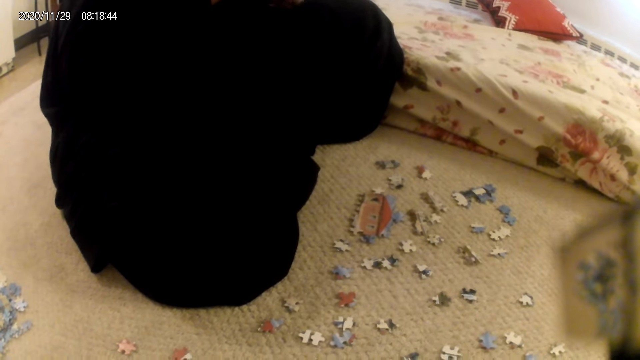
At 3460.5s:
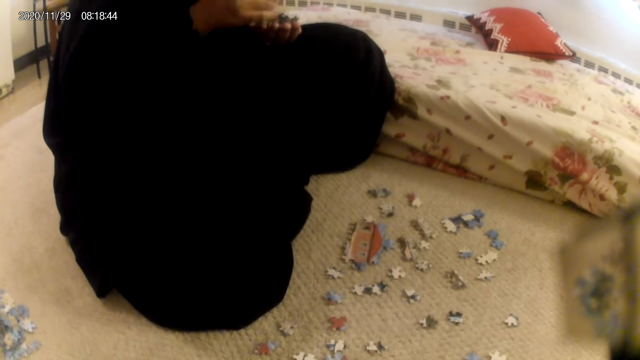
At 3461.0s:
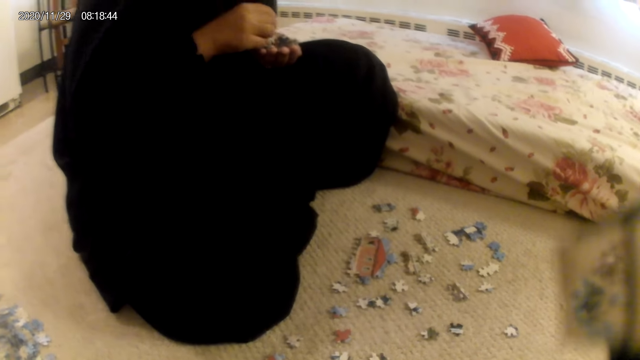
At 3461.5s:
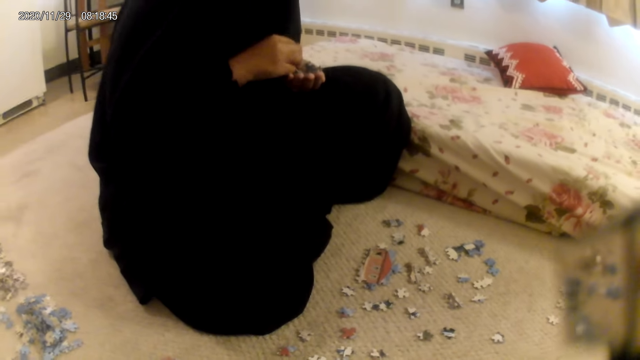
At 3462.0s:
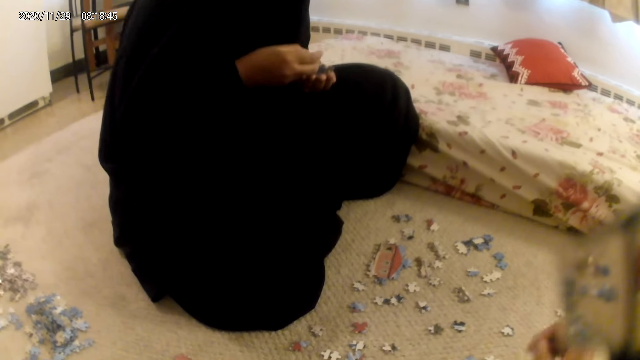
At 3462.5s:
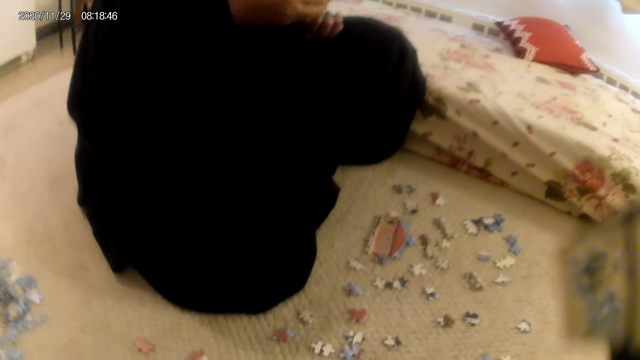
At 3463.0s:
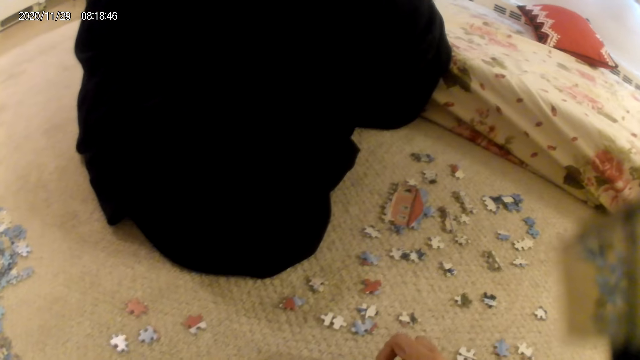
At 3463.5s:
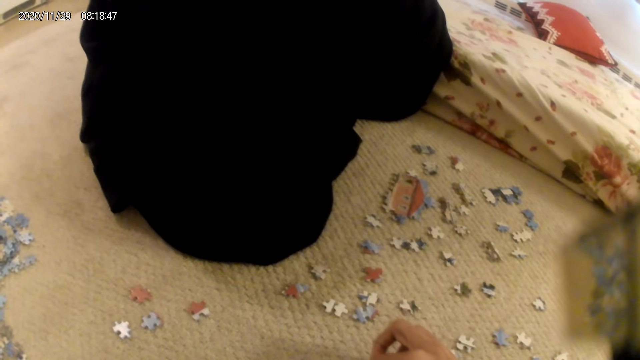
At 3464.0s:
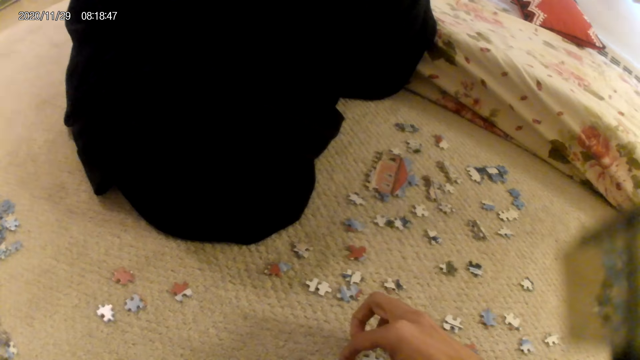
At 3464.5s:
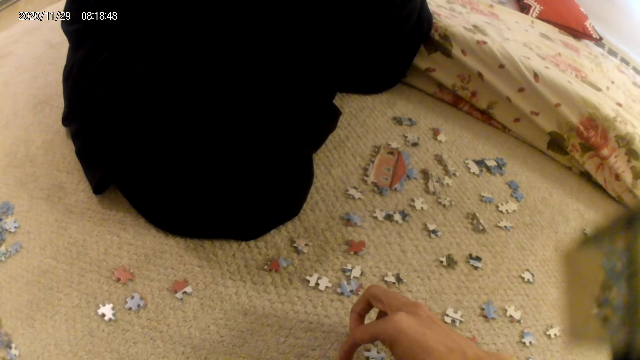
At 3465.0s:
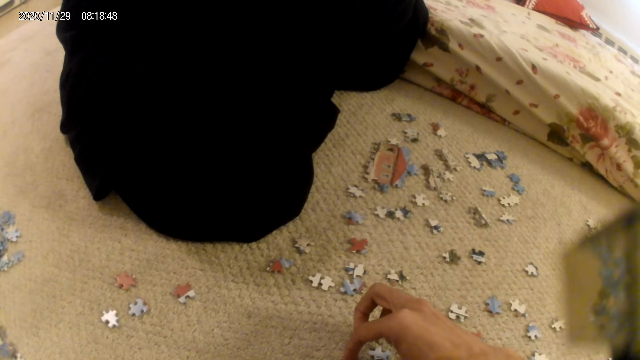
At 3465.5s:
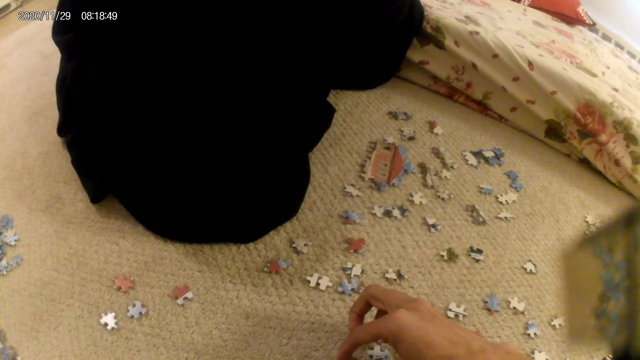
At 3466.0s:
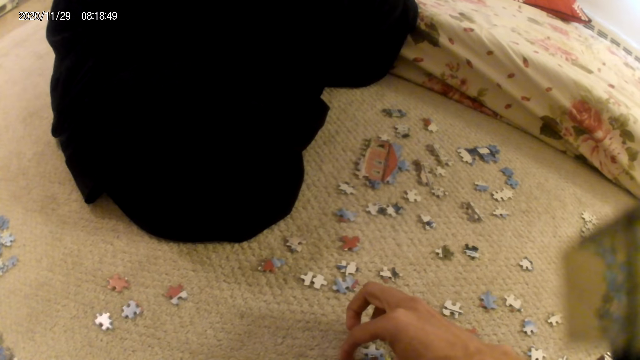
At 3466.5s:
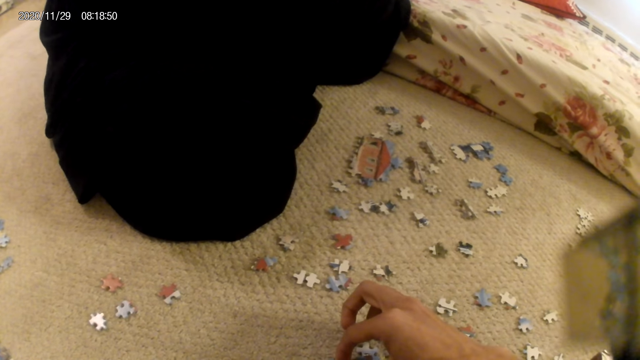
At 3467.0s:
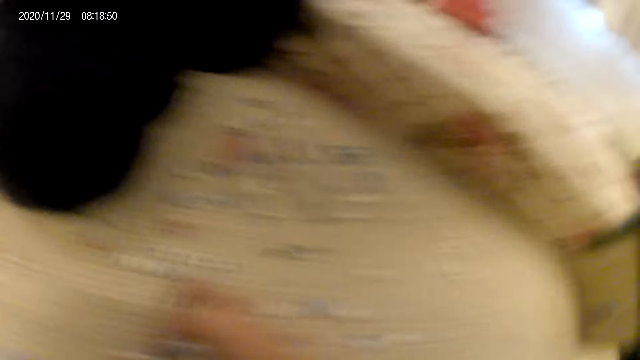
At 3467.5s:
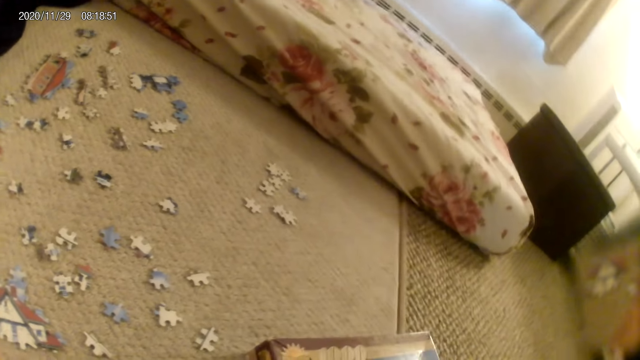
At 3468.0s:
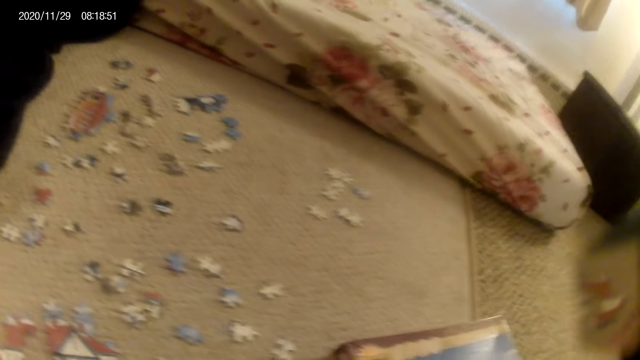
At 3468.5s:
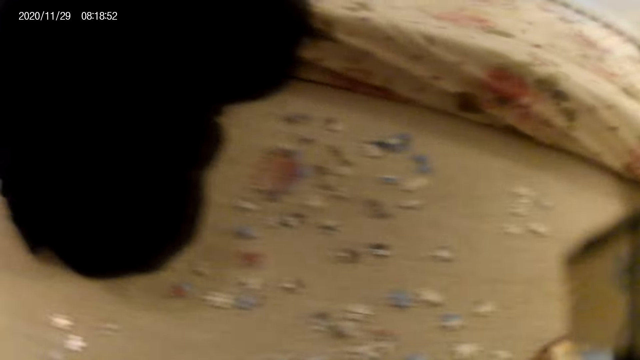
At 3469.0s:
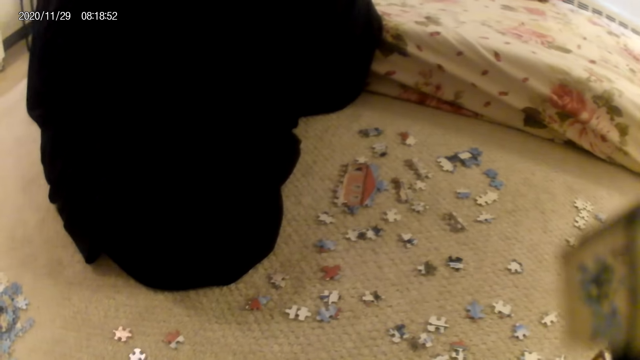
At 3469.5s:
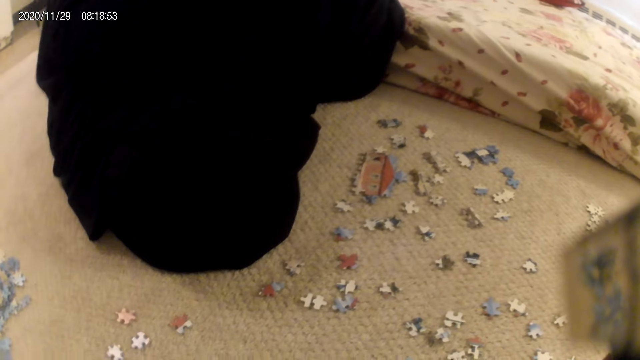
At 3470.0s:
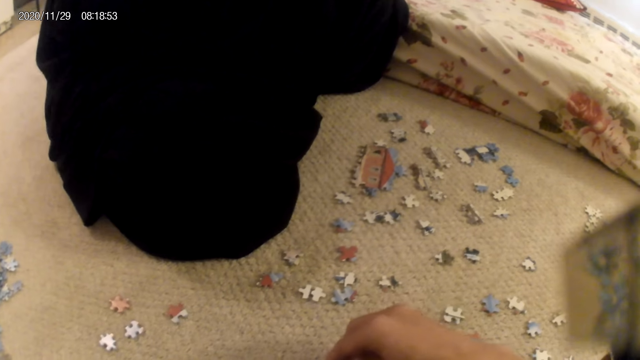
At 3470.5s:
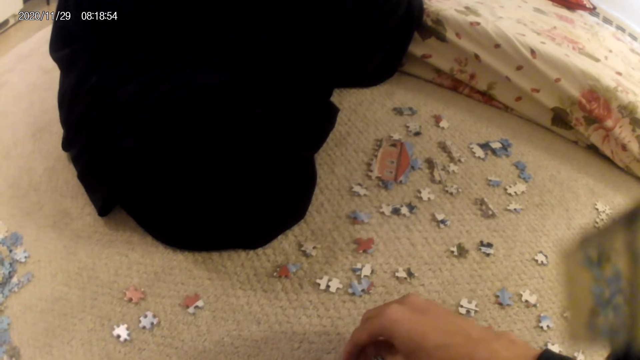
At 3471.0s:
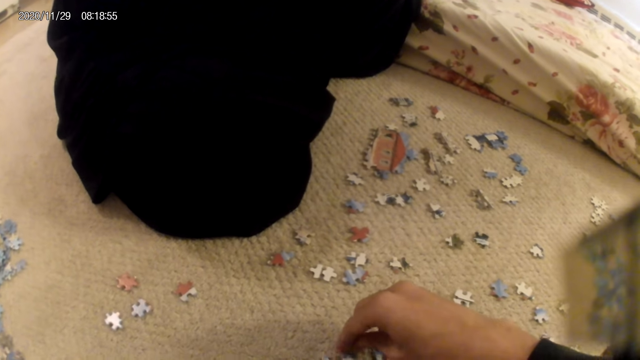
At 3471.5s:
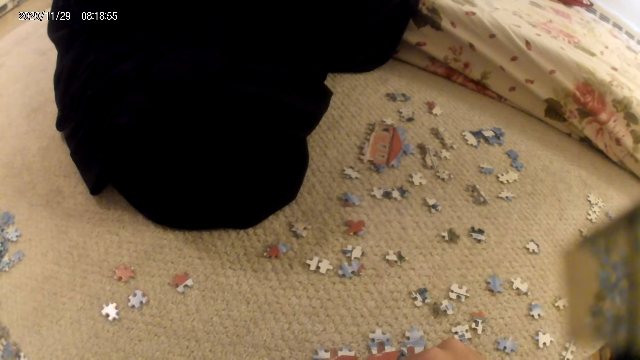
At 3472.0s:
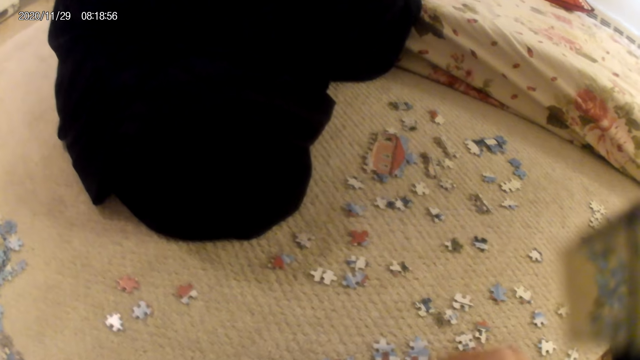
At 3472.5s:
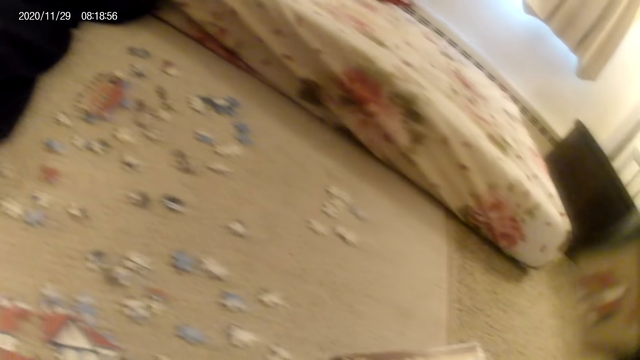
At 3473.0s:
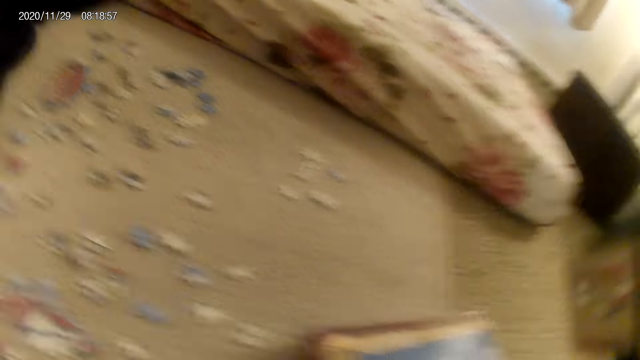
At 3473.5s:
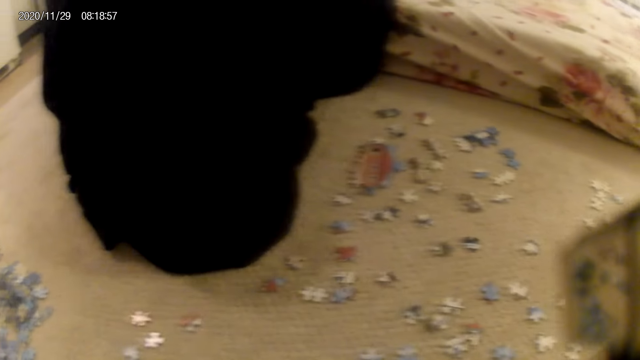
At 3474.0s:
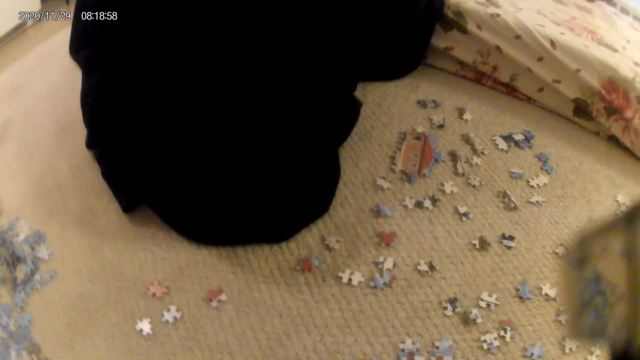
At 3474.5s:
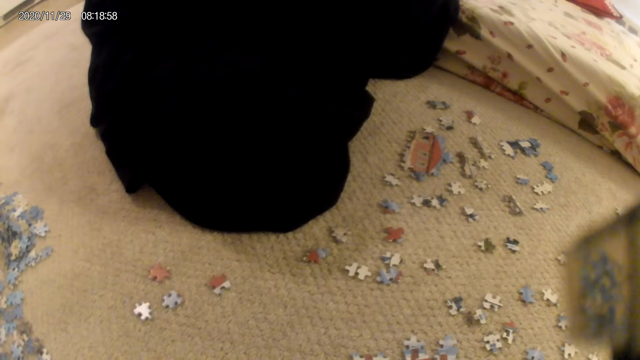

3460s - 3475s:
The camera wearer joins a puzzle piece in the puzzle structure. They look around. They join a puzzle piece in the puzzle structure. They look around.

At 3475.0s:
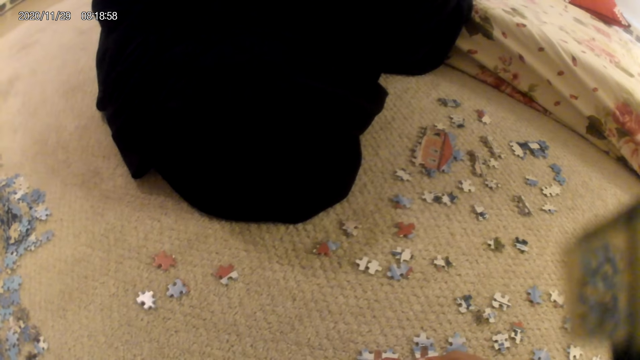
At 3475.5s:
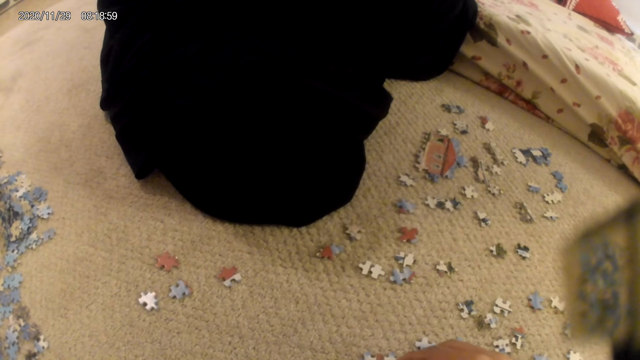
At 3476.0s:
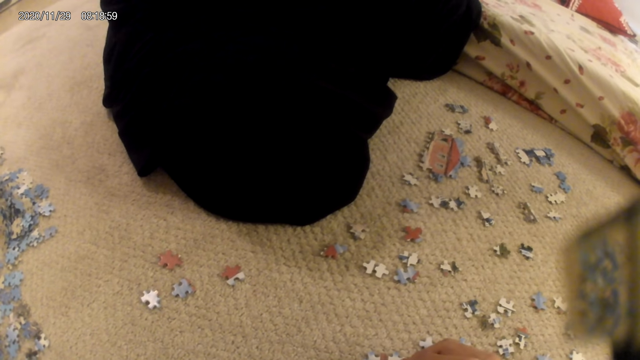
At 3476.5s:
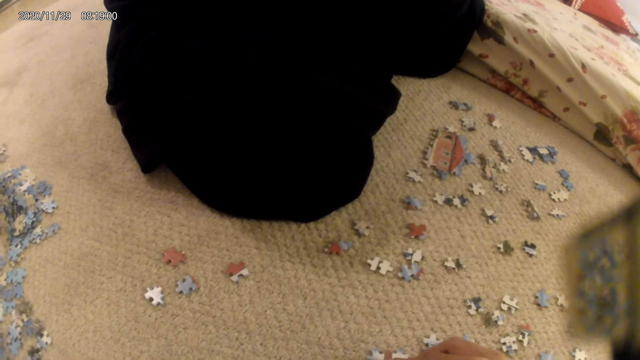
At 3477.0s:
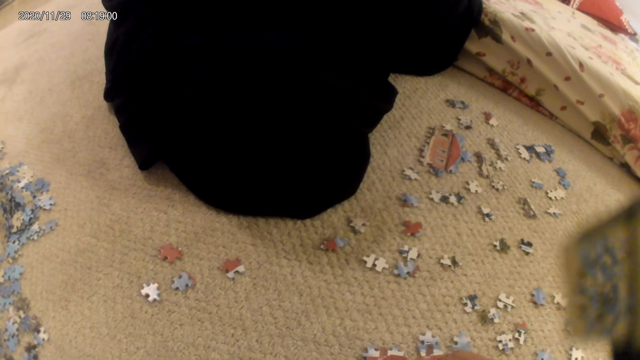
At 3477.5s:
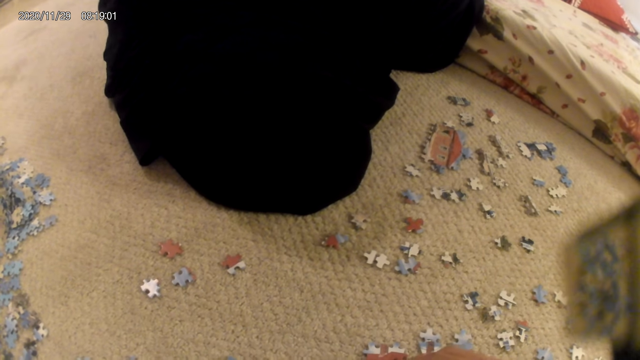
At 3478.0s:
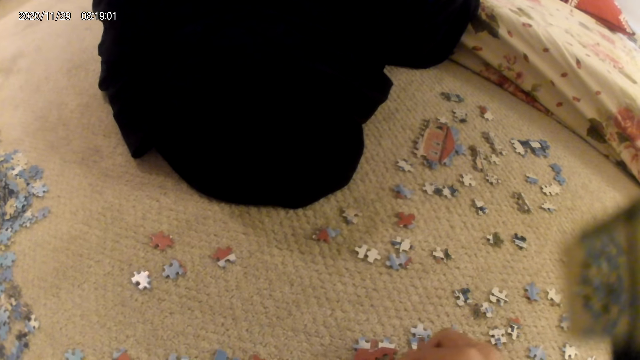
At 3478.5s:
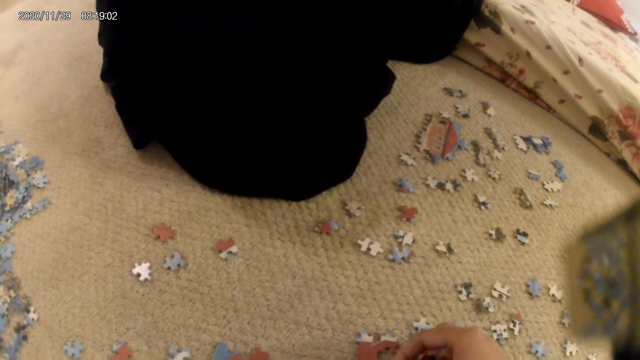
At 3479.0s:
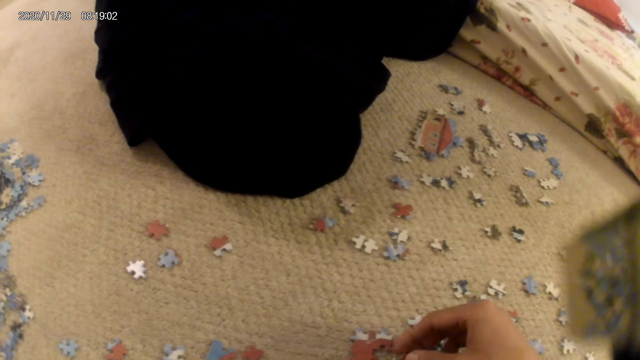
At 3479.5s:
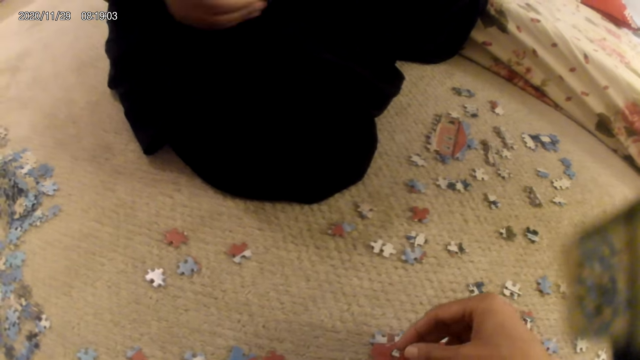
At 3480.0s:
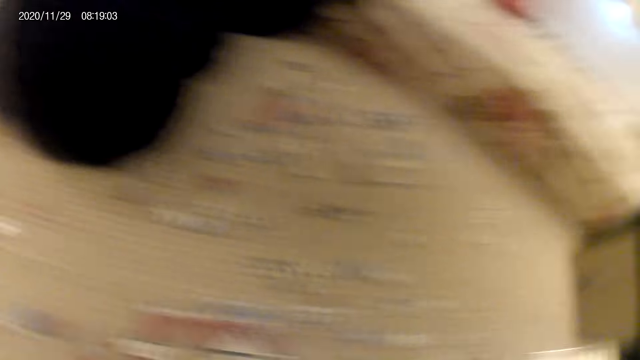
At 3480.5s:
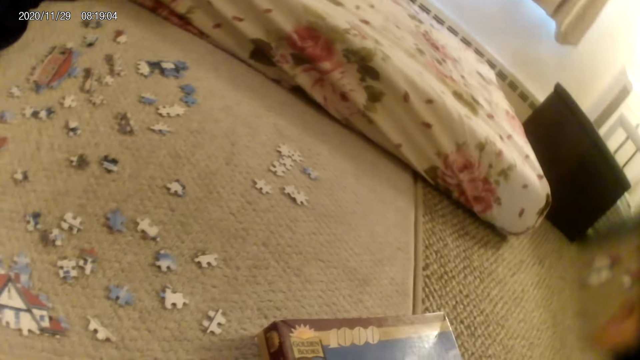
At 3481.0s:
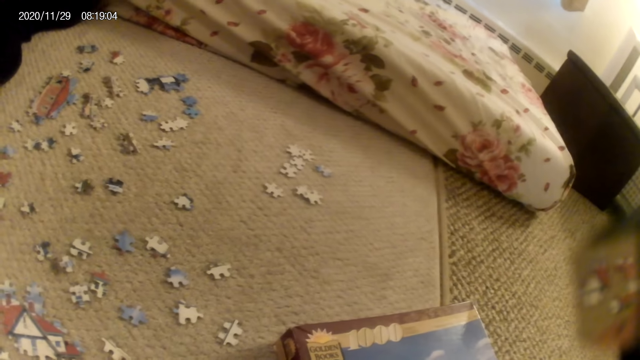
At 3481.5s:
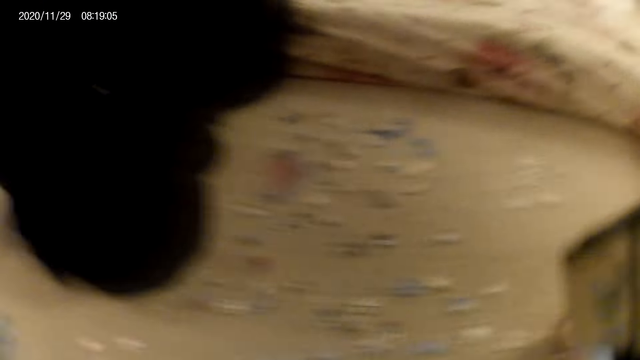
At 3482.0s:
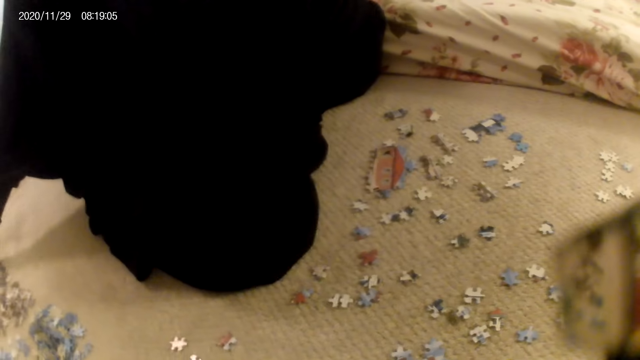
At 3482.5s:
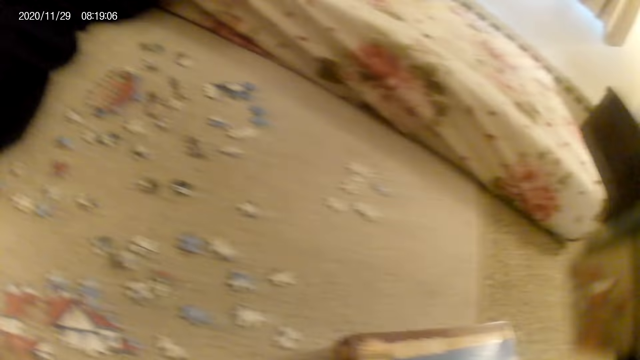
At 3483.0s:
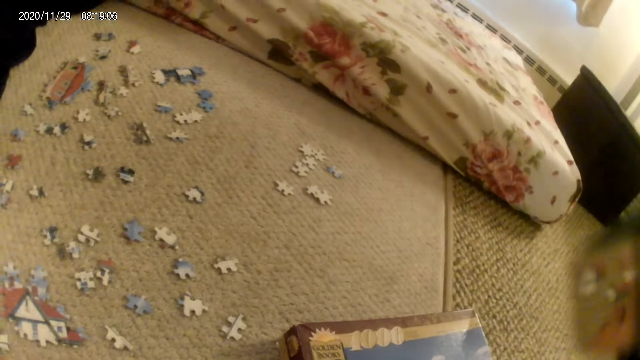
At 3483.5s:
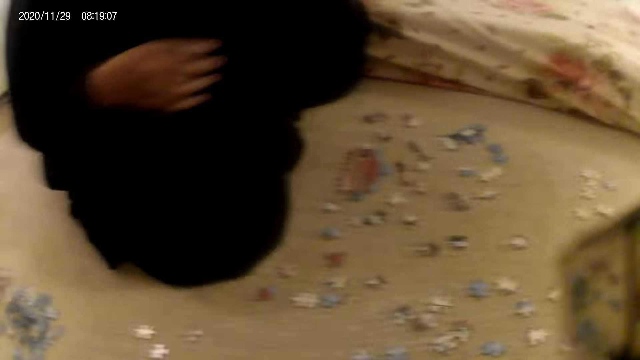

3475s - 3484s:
The camera wearer joins a puzzle piece in the puzzle structure. They look around. A lady places the puzzle pieces on the floor.
